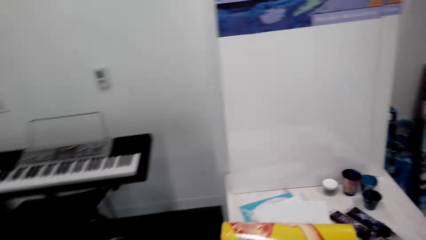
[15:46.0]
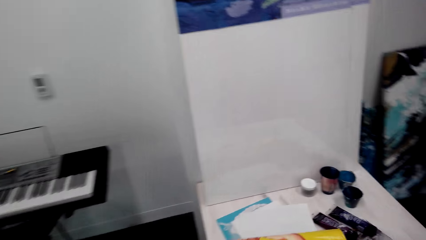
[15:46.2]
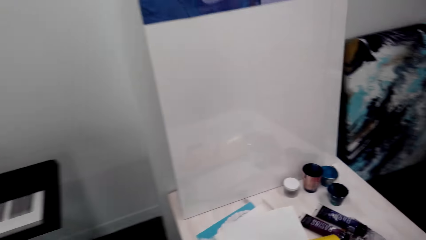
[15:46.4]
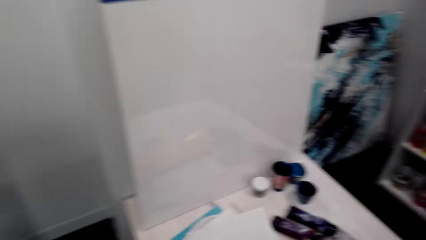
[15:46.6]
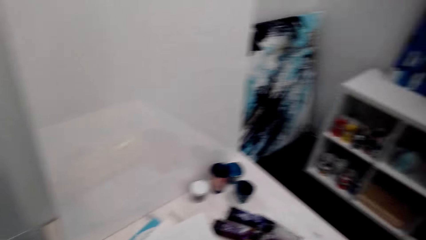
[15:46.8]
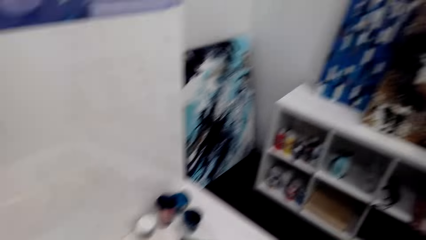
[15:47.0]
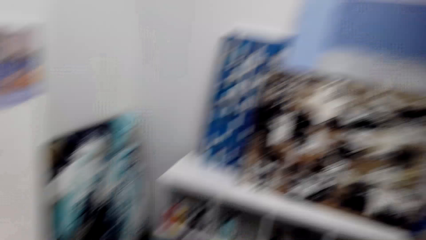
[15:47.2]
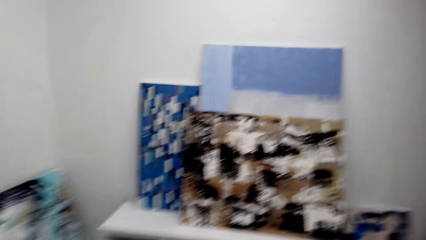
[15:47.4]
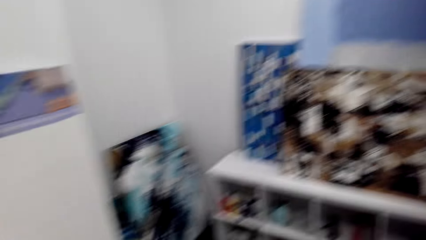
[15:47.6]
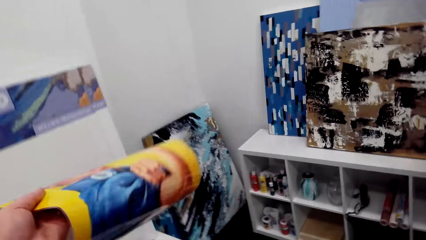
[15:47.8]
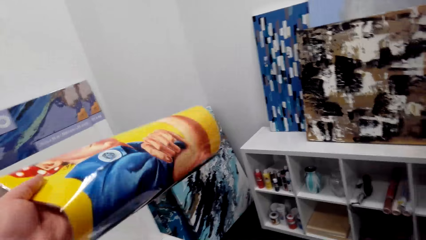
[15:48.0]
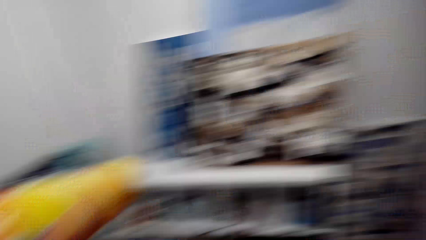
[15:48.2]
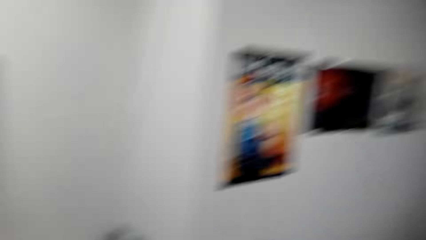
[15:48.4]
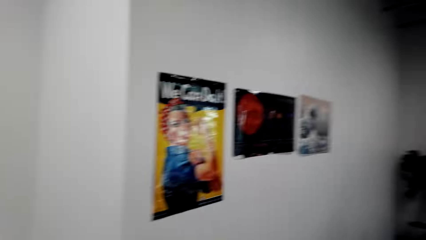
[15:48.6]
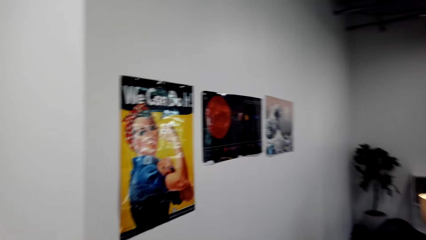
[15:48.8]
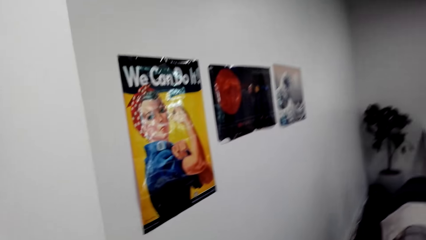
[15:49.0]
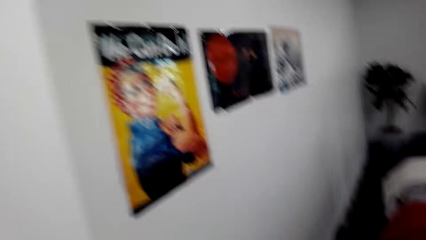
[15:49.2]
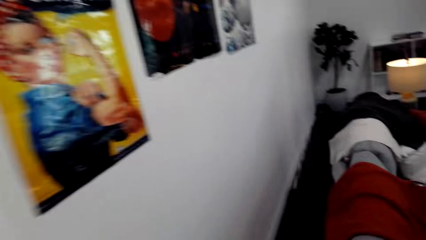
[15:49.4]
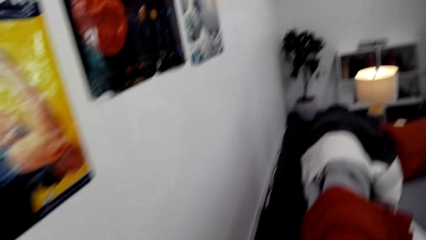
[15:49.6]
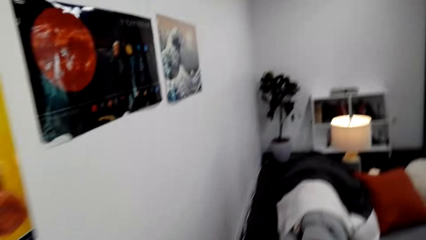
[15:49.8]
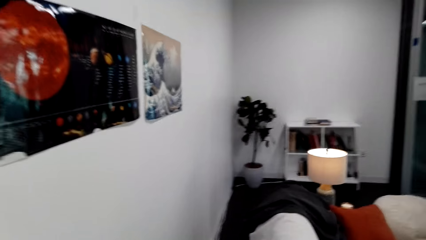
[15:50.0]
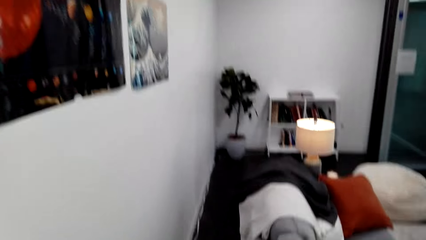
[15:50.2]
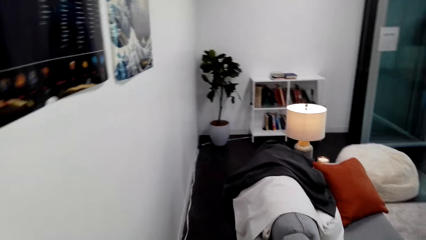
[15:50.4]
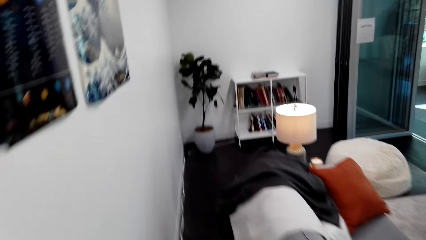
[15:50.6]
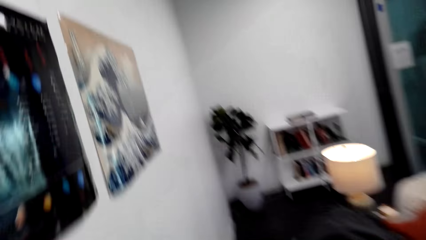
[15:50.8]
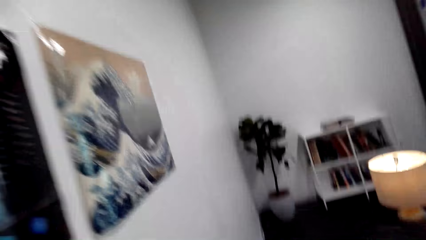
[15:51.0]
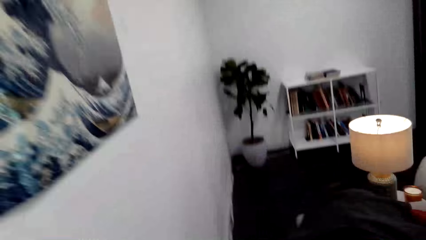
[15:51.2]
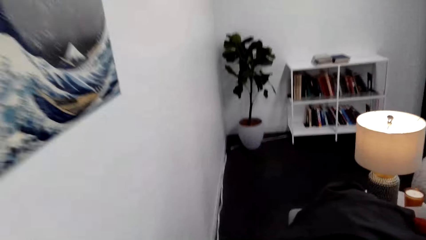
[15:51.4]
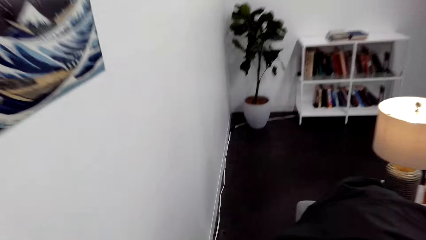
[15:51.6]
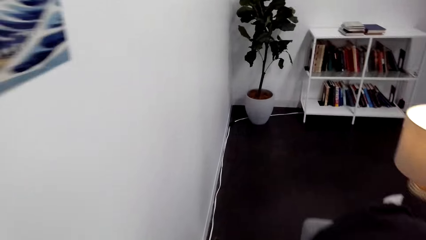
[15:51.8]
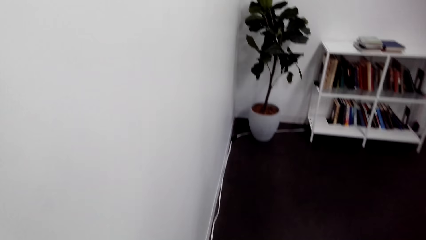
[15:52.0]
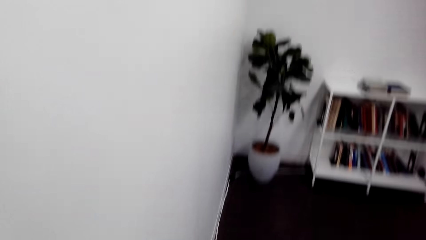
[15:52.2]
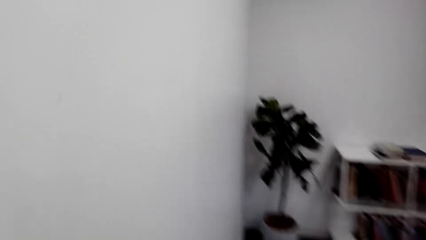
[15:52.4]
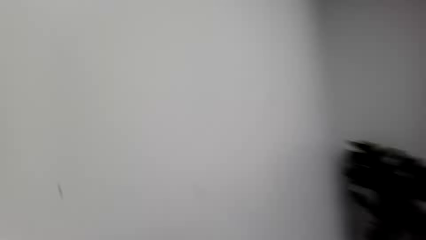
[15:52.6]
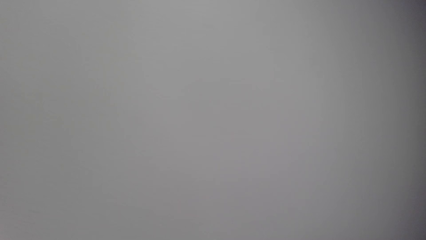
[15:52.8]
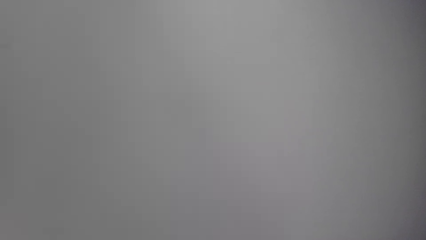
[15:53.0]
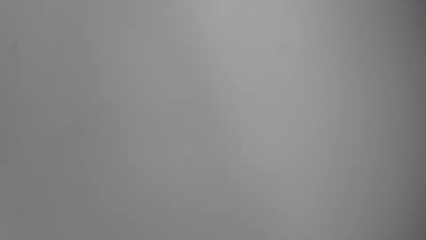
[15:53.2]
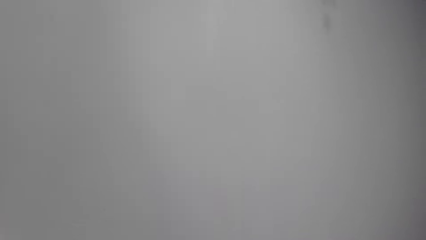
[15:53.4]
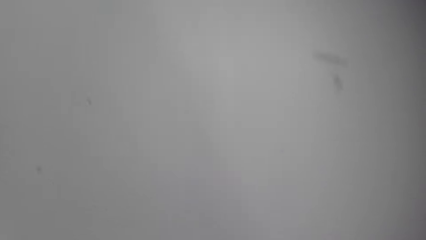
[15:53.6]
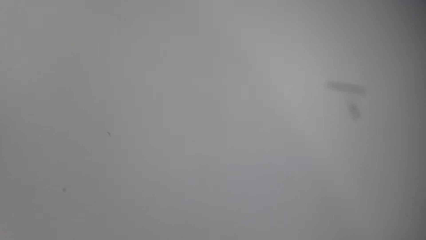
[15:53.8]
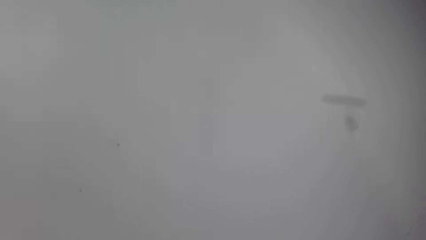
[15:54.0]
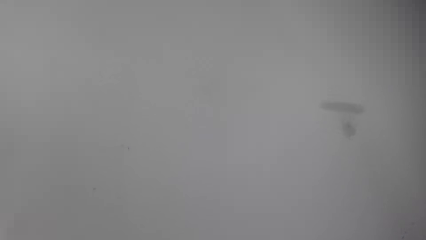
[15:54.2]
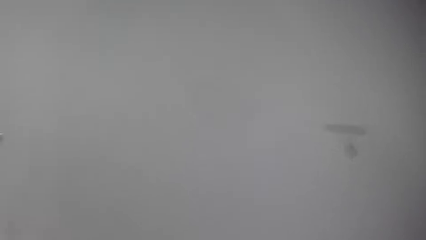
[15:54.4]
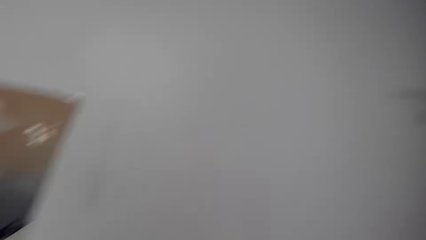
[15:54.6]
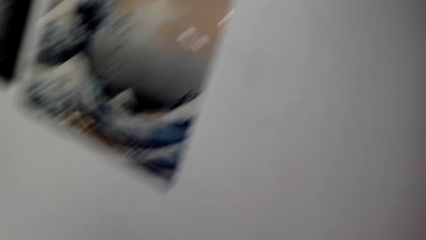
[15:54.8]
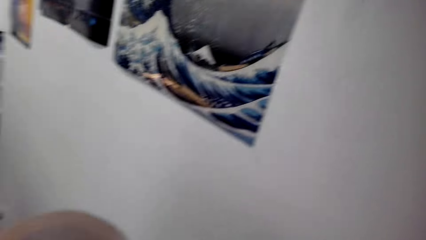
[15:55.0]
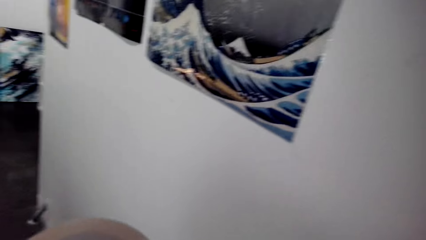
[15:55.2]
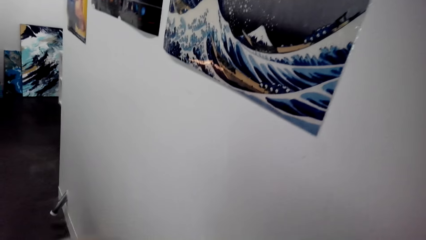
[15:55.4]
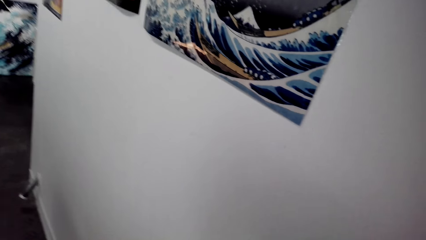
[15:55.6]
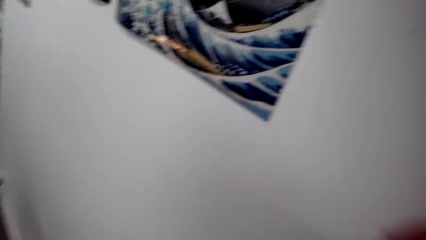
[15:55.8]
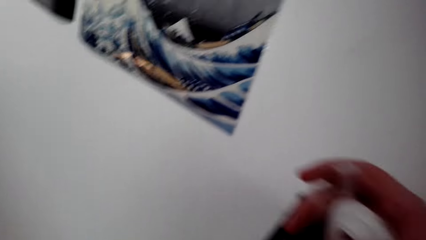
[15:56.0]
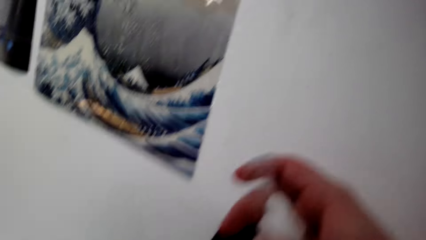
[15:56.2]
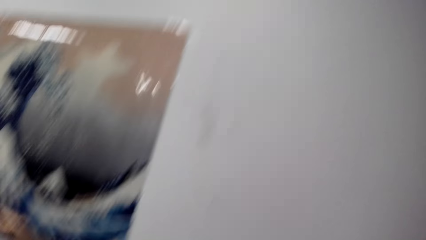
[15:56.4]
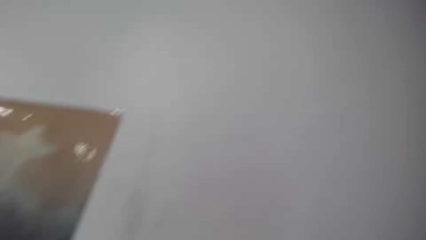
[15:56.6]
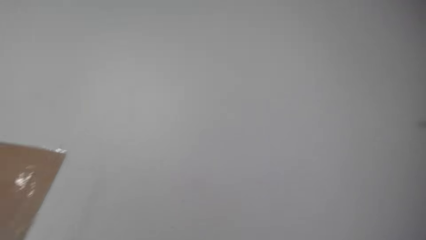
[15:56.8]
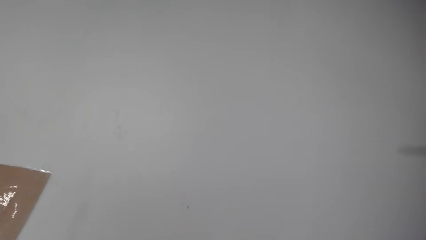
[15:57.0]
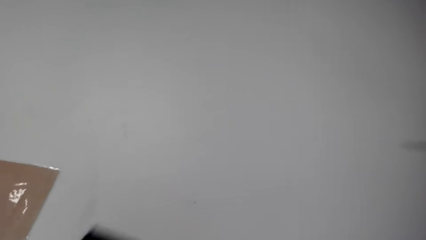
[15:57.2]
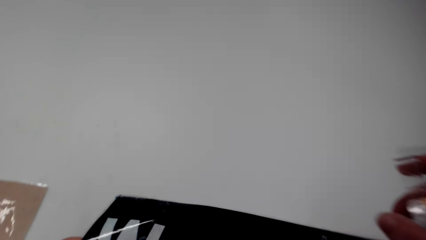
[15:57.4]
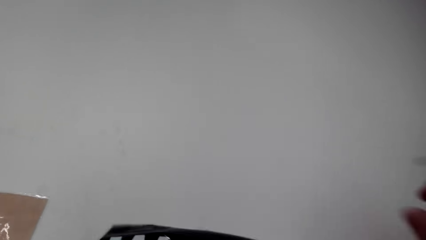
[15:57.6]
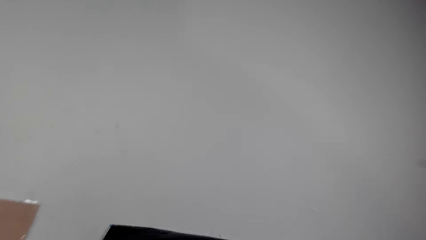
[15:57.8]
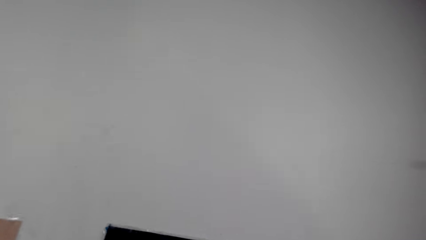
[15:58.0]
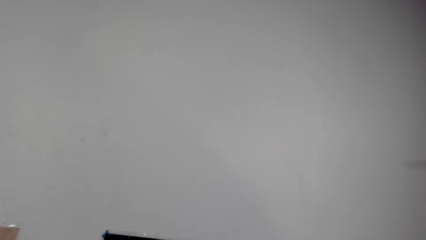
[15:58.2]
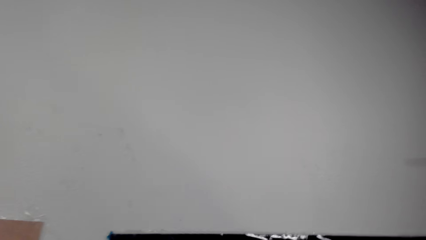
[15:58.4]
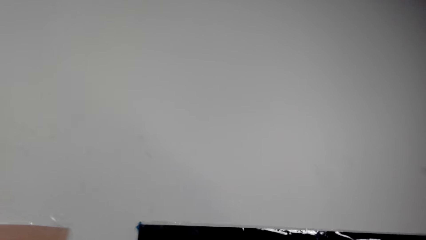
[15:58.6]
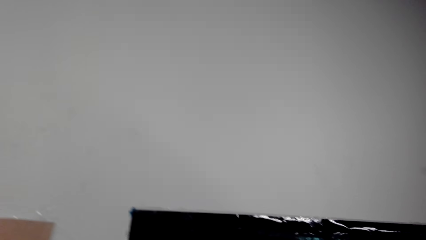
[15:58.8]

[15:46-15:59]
The camera wearer walks around. They take another wall art paper on a table. They look on the wall. They walk around. They stand near the wall.

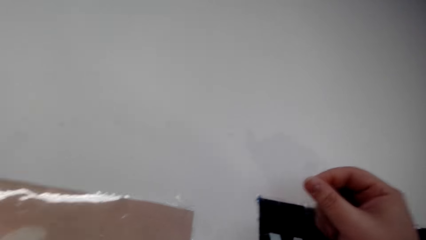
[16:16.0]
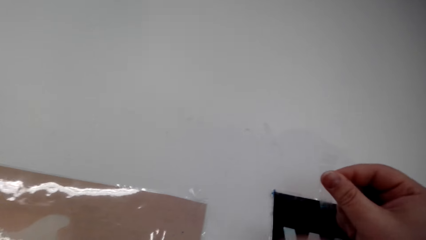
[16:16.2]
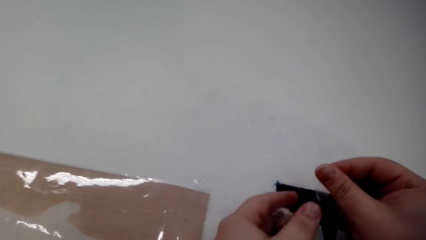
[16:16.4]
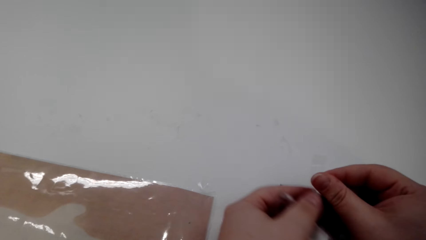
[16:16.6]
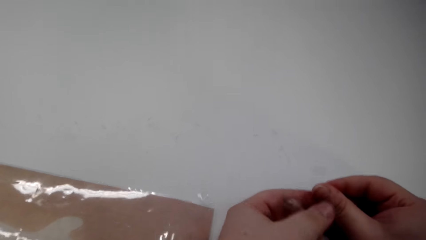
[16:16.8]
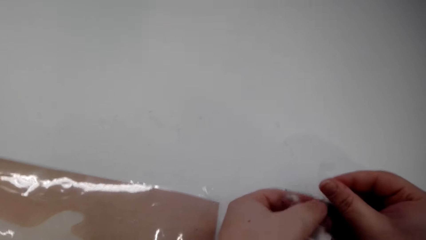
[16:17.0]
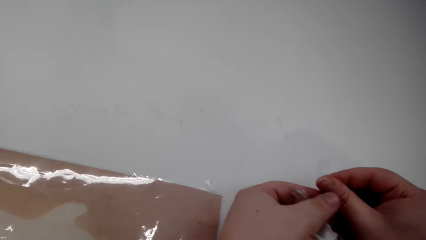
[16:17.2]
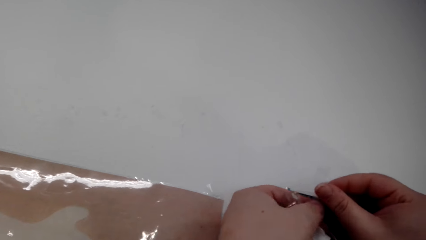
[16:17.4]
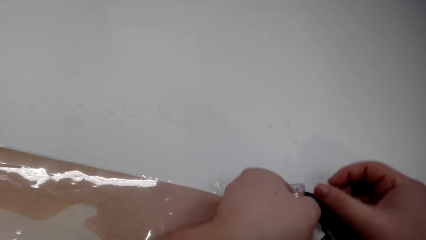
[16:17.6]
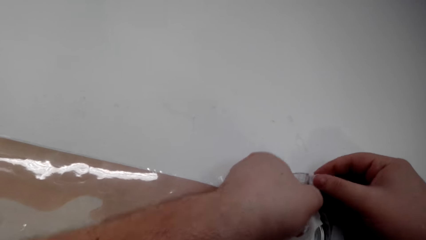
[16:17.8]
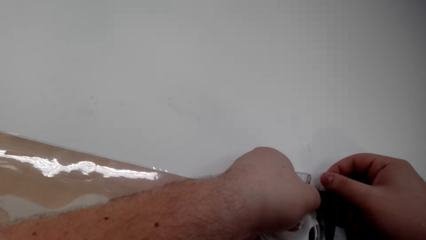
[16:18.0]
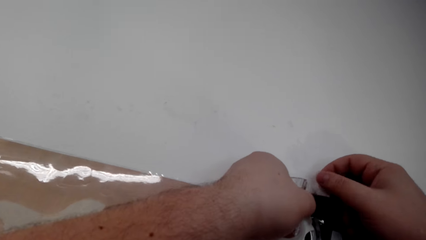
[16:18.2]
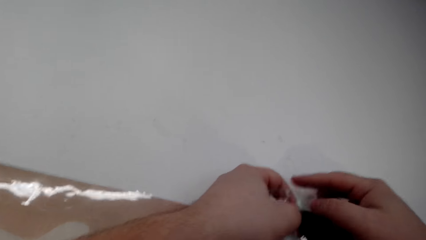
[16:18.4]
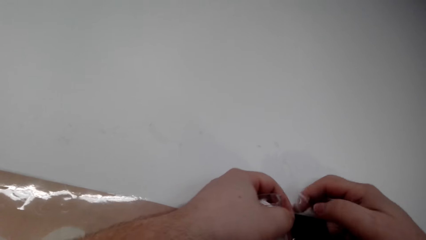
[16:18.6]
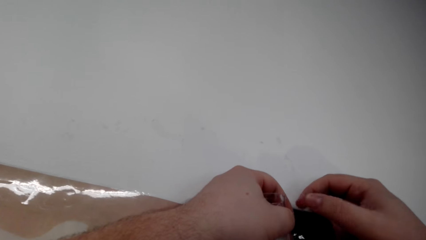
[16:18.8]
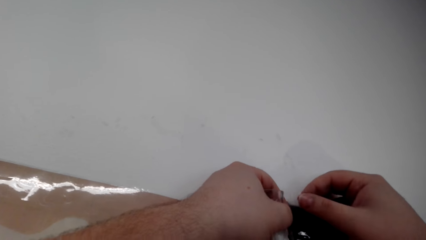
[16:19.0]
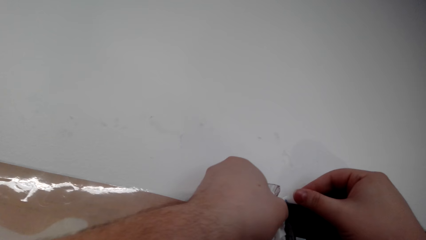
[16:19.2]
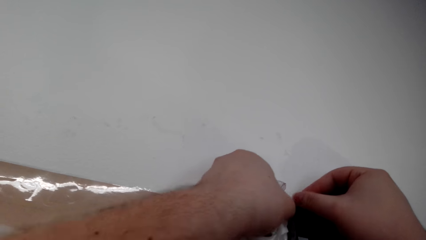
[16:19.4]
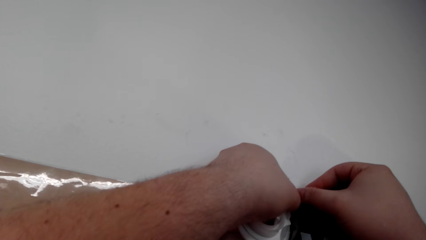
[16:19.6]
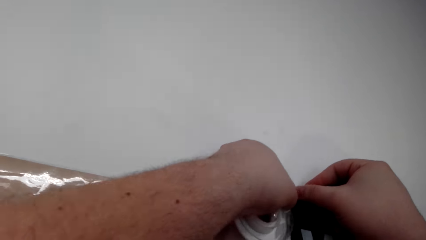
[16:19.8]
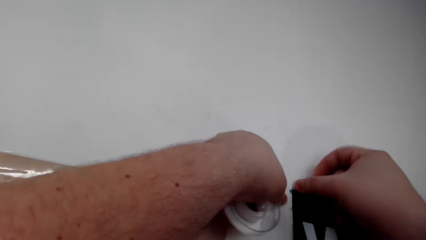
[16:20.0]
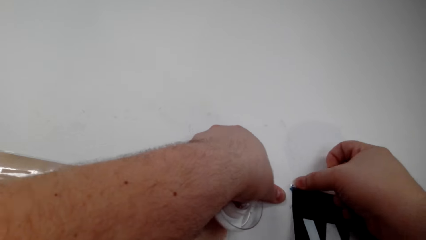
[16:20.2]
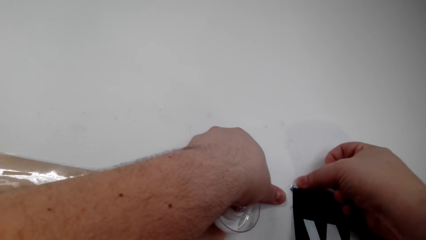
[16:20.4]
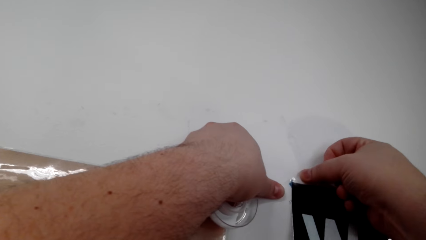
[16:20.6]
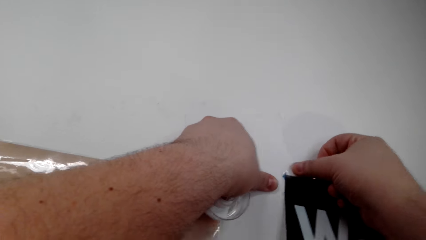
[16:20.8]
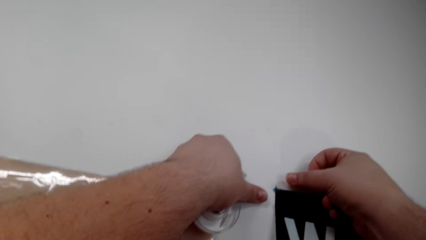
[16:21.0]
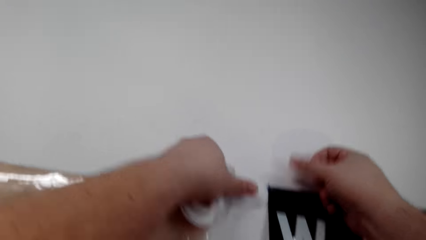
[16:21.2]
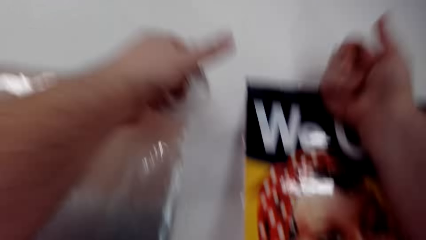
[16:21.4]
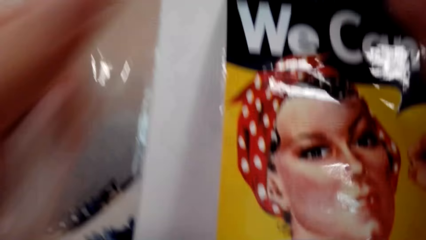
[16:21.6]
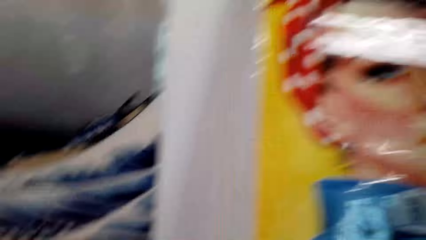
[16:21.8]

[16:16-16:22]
The camera wearer cuts the tape. They hold another piece of cello tape. They fix the wall art paper on the wall with sellotape.
